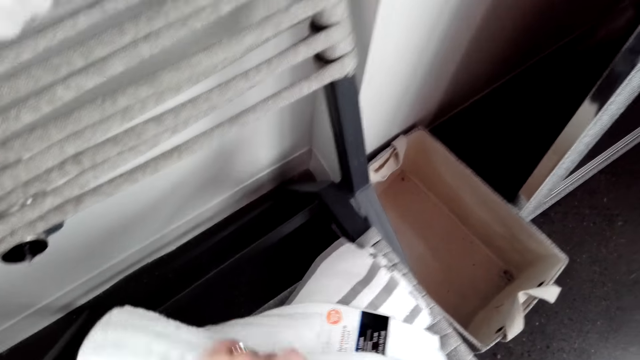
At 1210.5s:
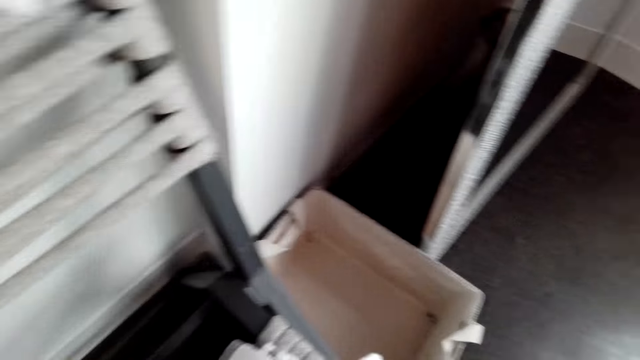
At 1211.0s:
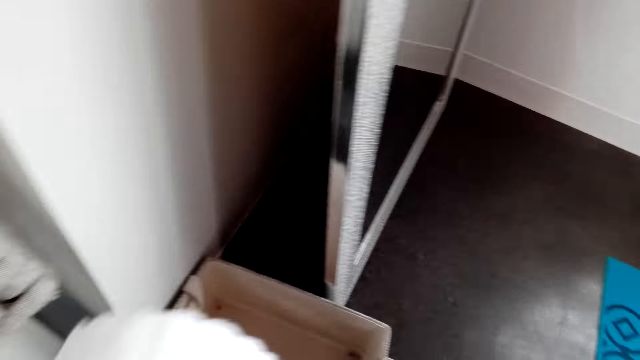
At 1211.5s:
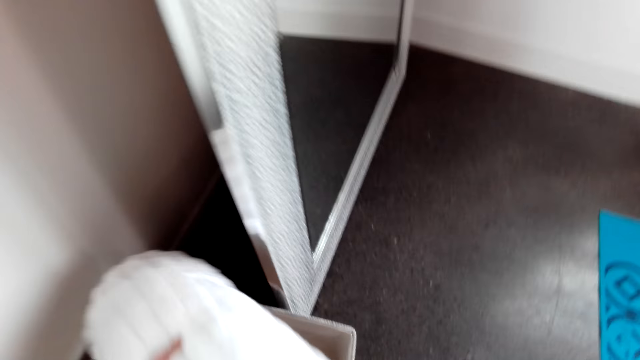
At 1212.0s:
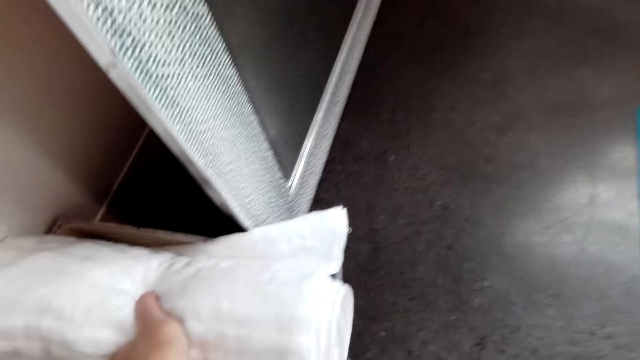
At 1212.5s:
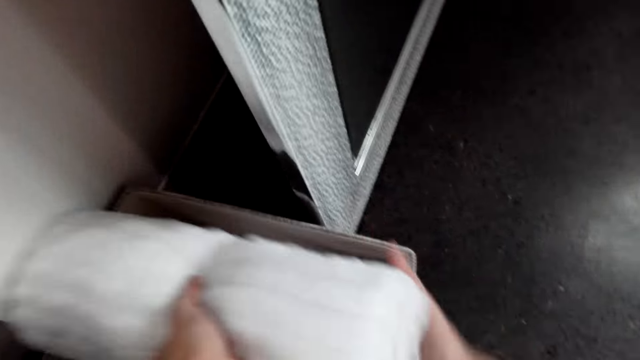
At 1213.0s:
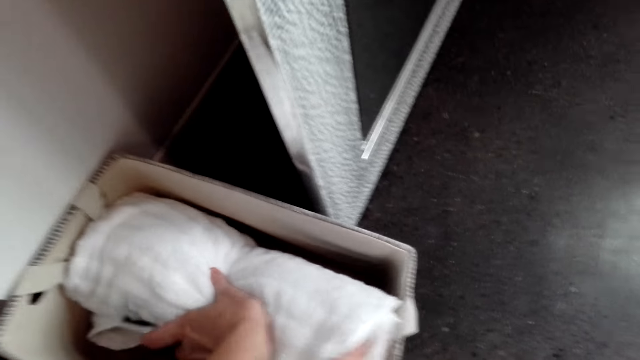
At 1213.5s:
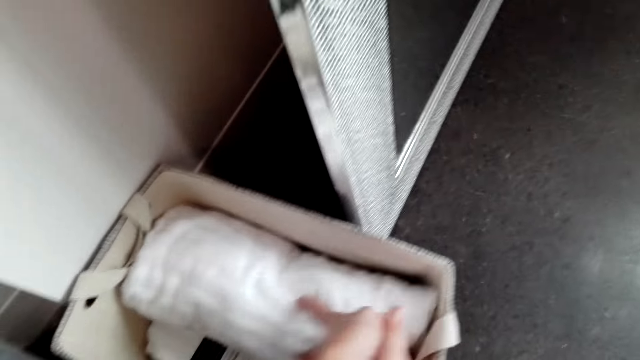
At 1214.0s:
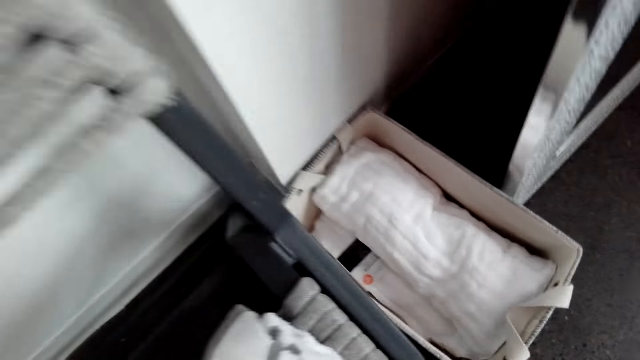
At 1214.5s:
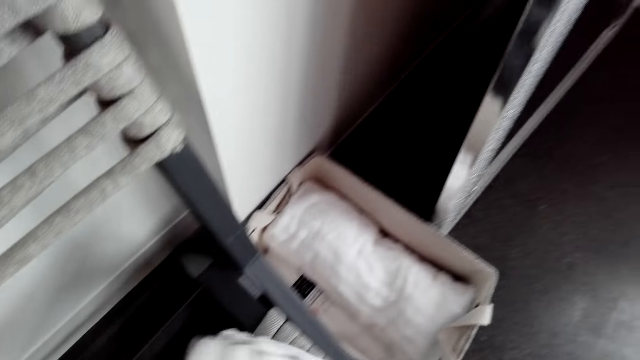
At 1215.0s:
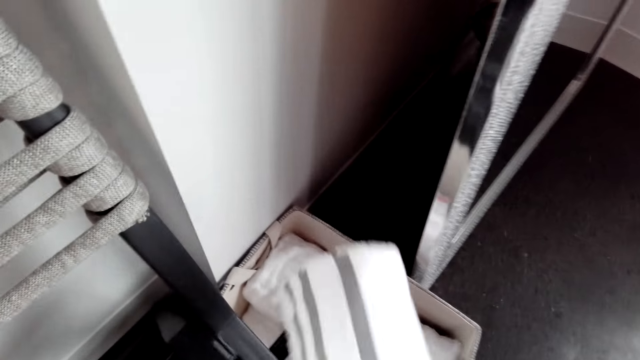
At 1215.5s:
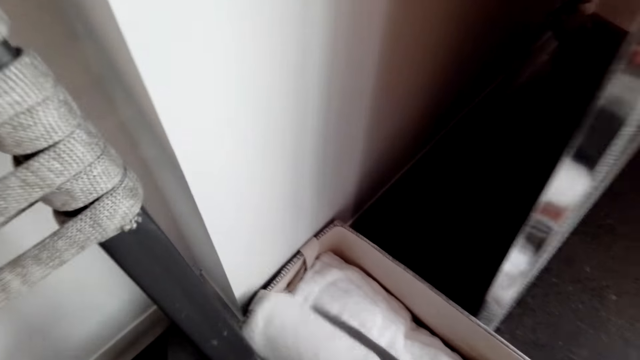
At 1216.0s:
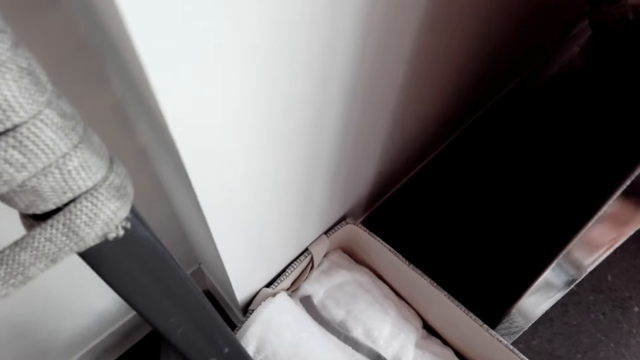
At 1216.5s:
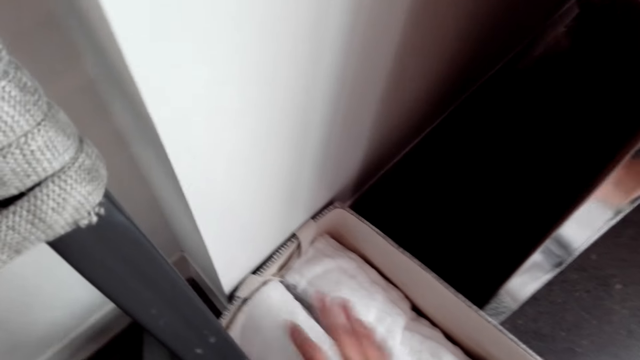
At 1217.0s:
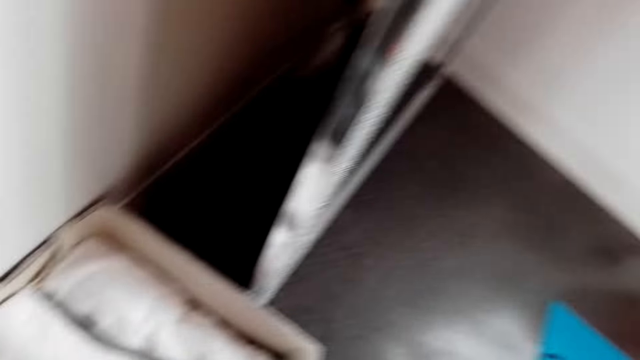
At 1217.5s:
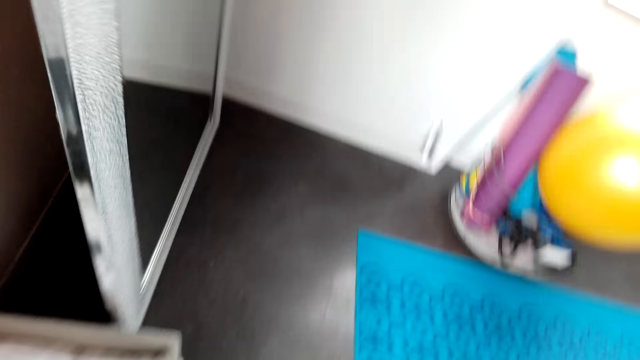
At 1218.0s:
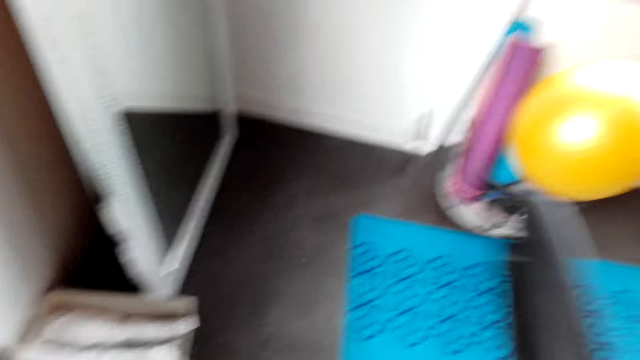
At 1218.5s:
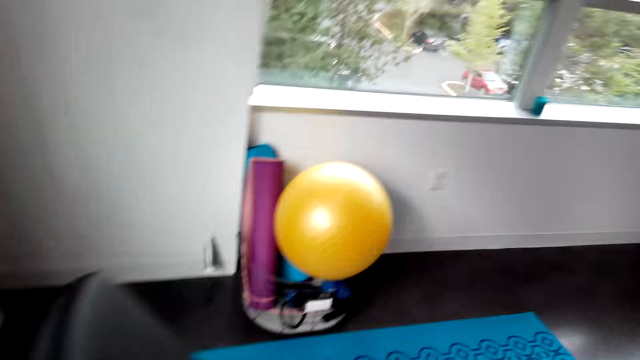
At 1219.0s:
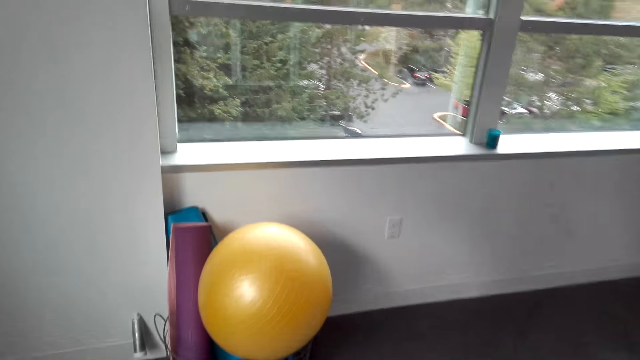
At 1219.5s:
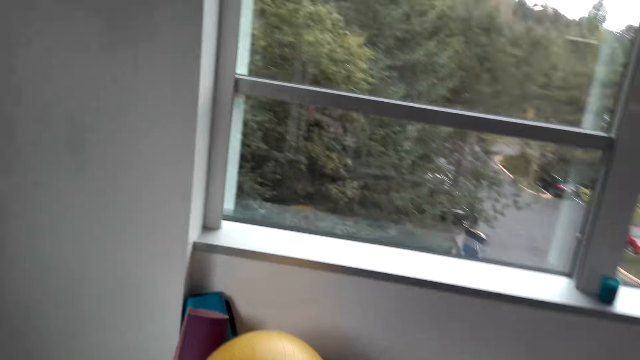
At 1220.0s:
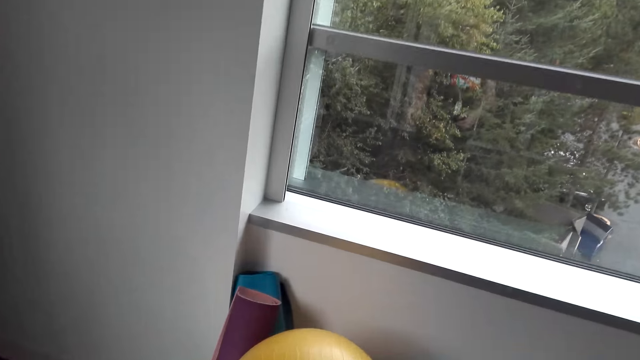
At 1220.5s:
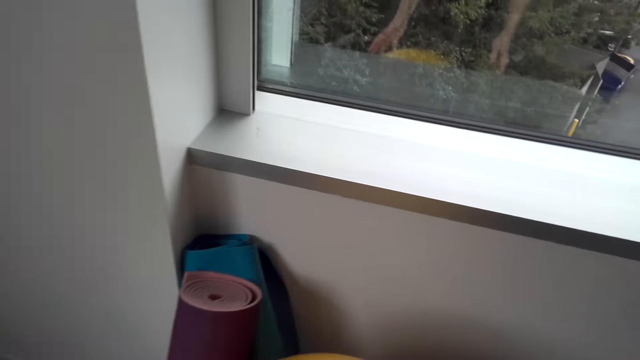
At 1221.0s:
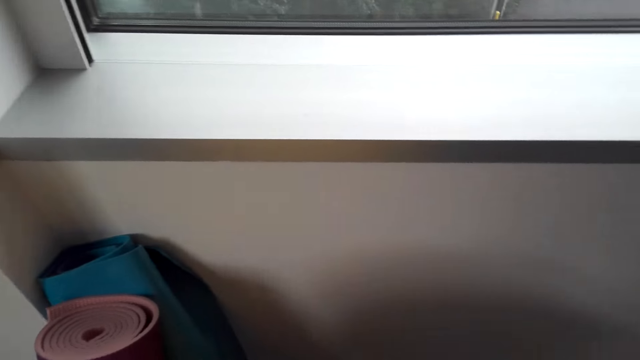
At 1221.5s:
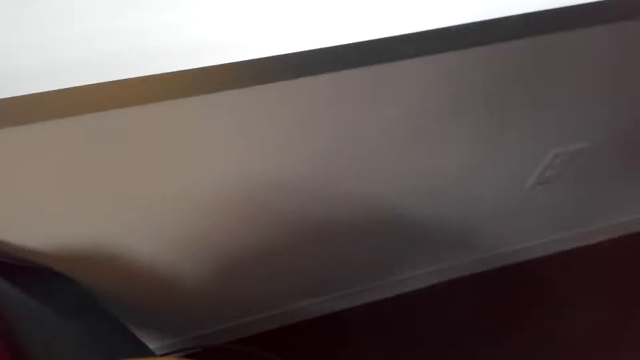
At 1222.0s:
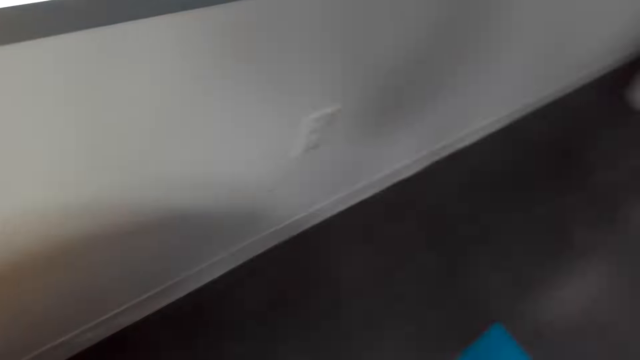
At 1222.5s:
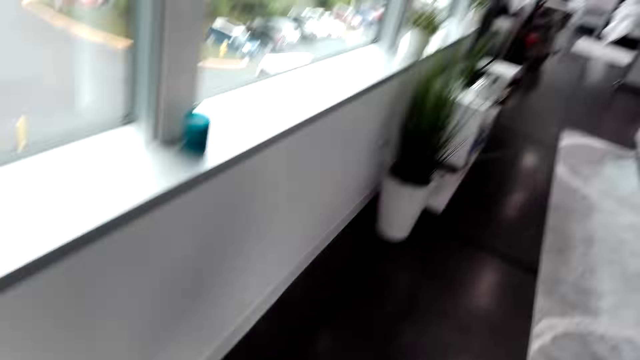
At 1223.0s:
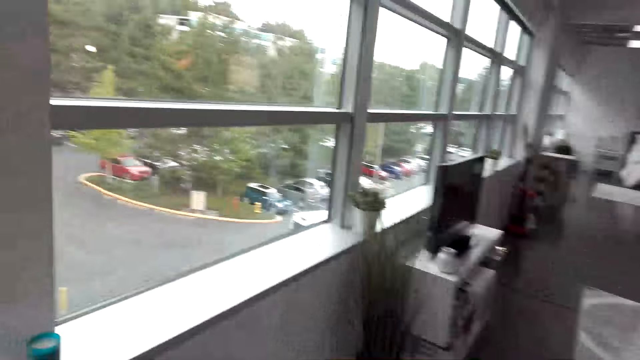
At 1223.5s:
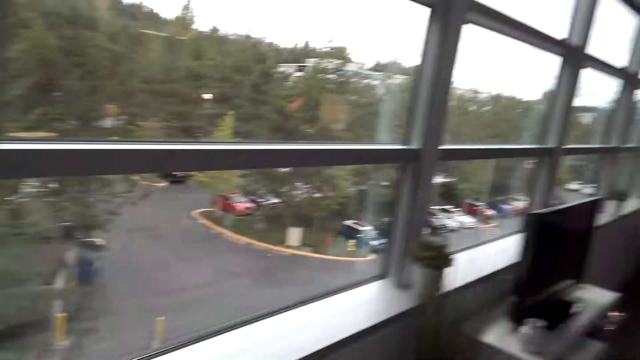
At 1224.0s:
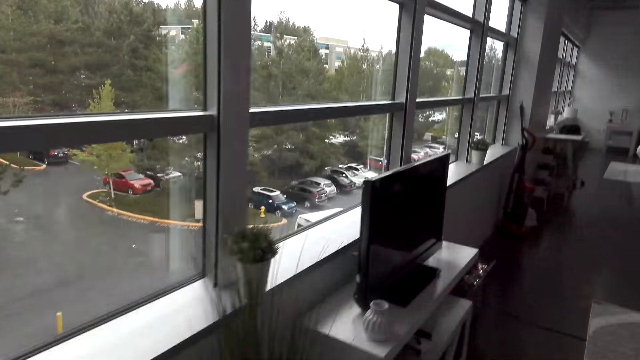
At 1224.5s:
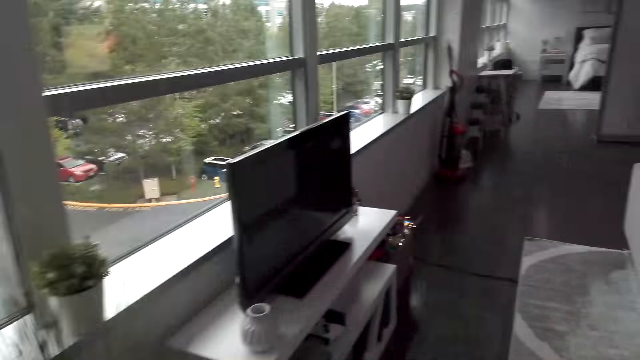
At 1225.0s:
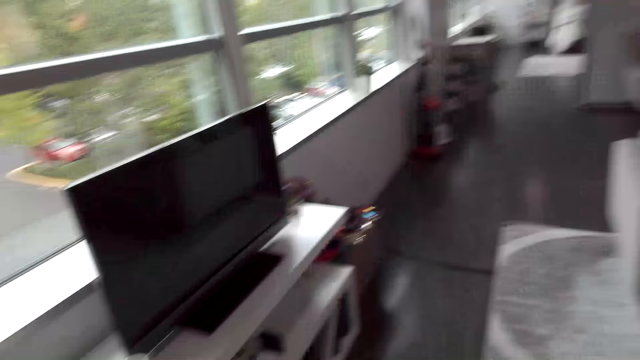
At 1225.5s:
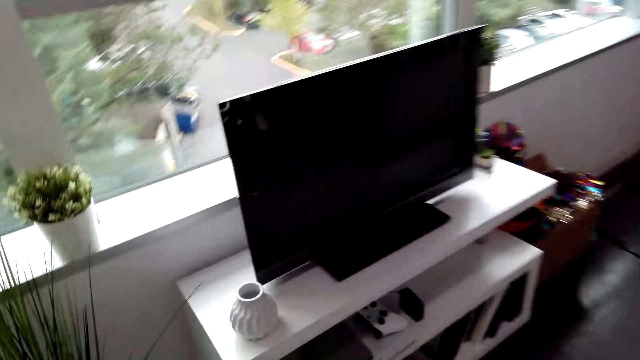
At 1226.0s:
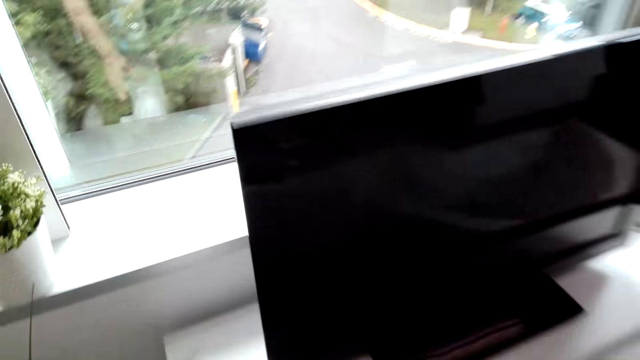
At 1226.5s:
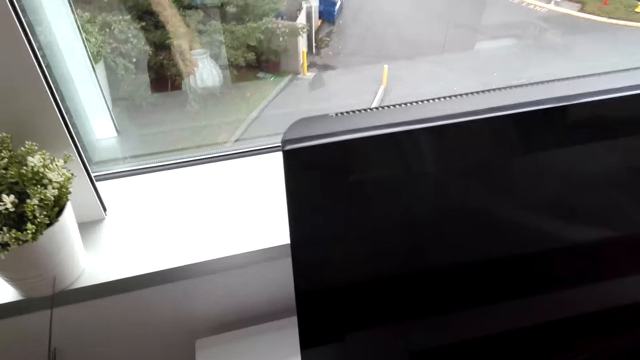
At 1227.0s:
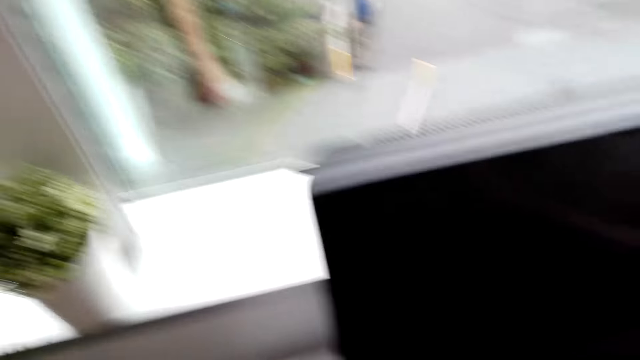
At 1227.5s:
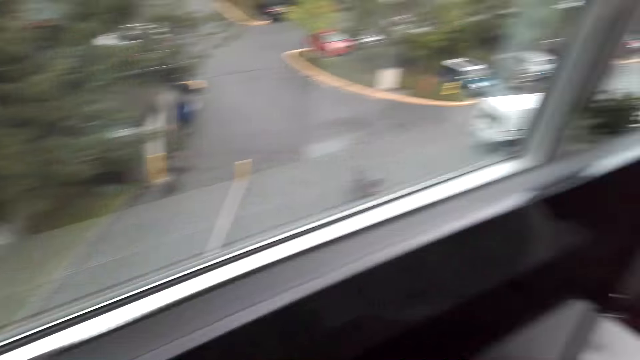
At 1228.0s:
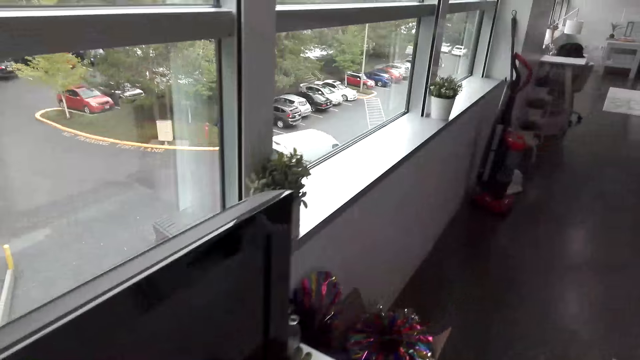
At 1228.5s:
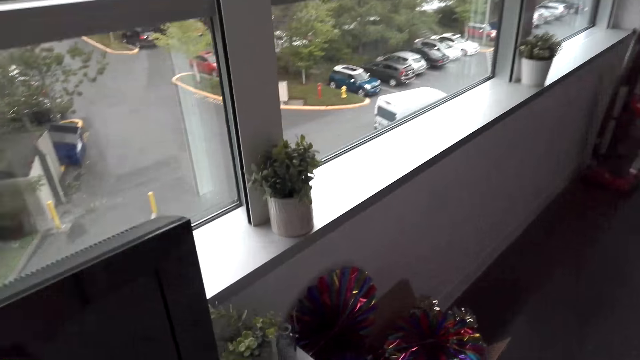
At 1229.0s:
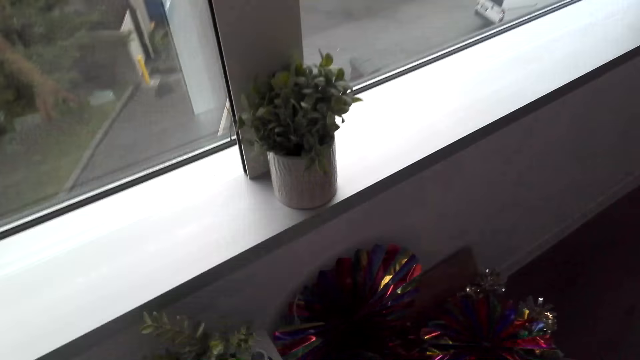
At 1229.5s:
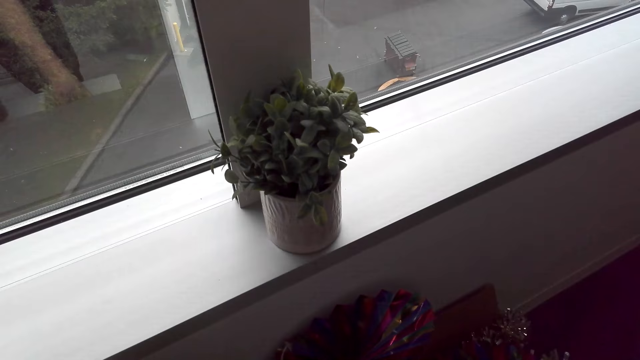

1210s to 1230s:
The camera wearer puts the towel in the box. They pick up a towel. They put the towel in the box. They walk around the house. They place a décor pot on the table. They stare at the television. They walk around the apartment. They stare at the potted plant.
